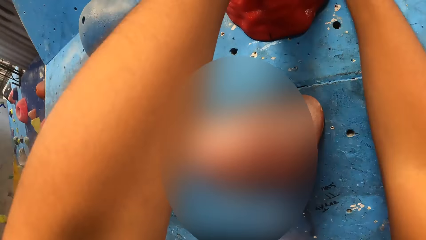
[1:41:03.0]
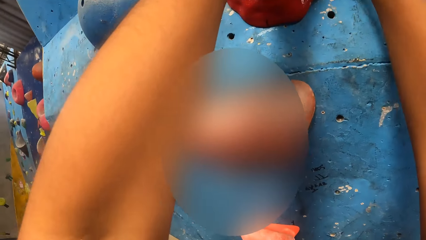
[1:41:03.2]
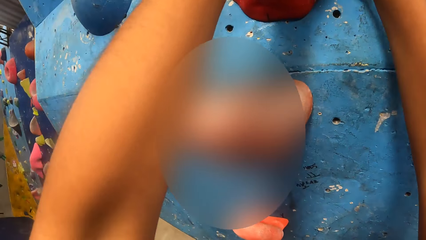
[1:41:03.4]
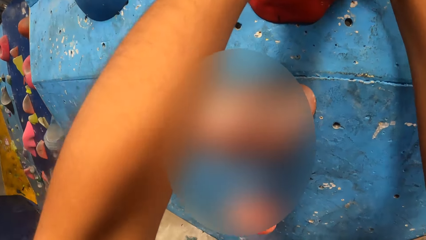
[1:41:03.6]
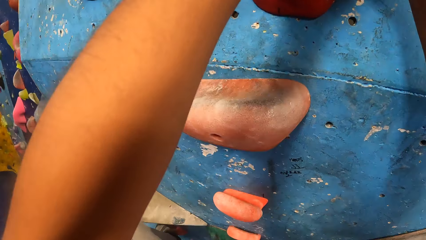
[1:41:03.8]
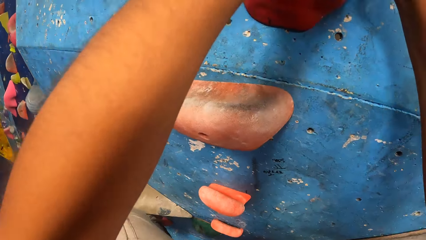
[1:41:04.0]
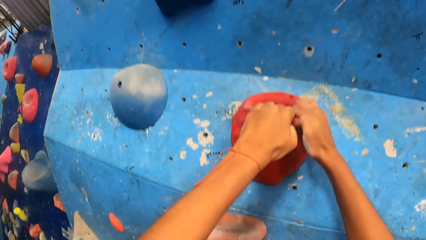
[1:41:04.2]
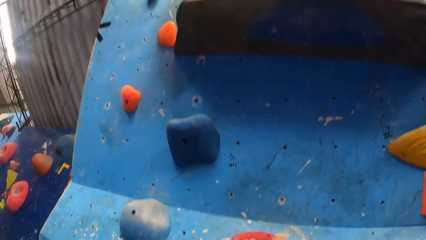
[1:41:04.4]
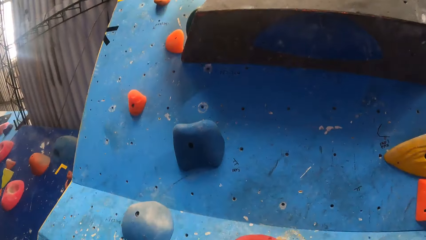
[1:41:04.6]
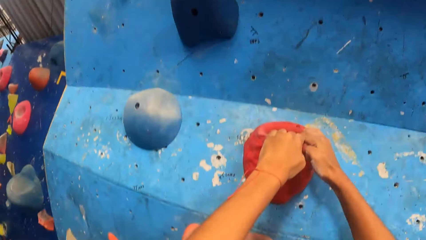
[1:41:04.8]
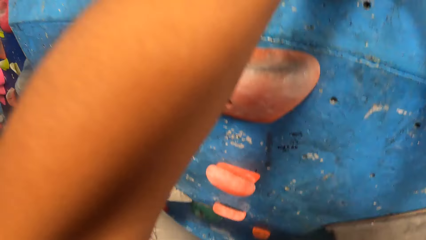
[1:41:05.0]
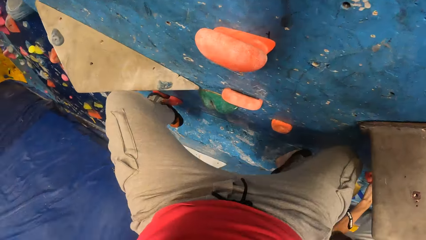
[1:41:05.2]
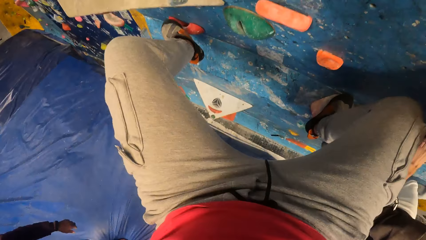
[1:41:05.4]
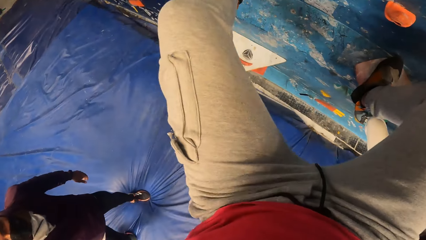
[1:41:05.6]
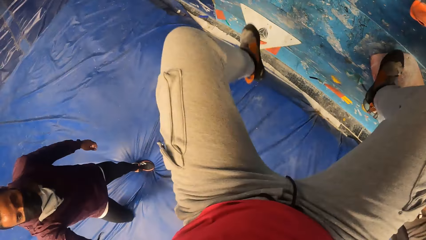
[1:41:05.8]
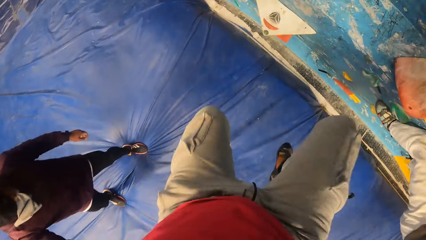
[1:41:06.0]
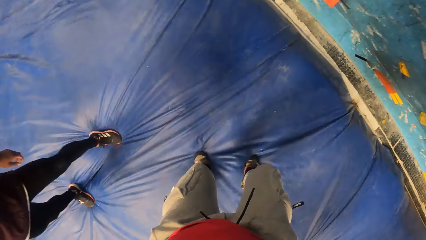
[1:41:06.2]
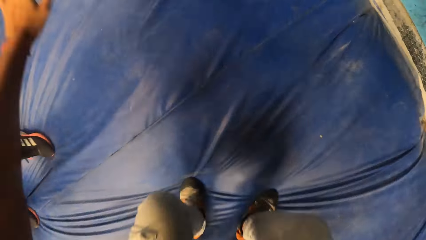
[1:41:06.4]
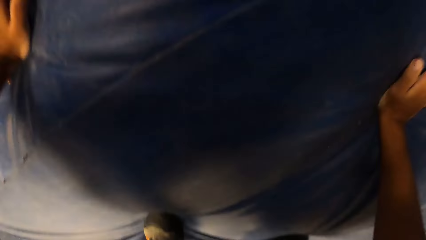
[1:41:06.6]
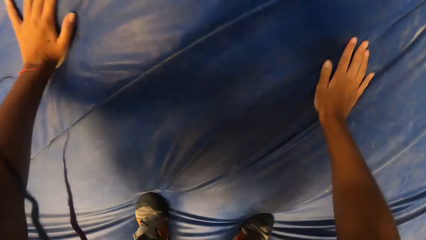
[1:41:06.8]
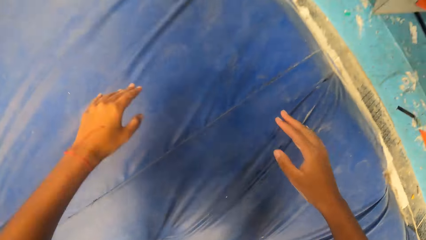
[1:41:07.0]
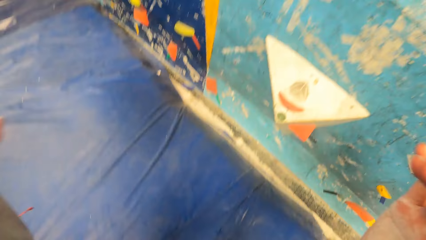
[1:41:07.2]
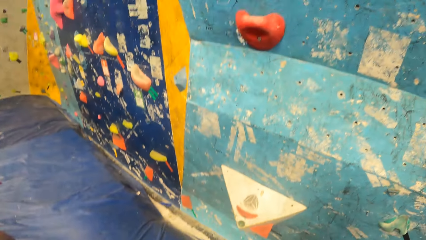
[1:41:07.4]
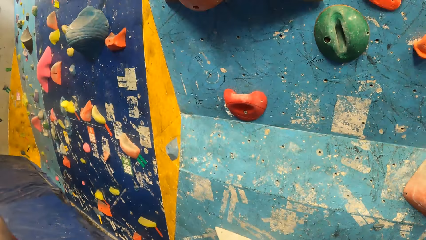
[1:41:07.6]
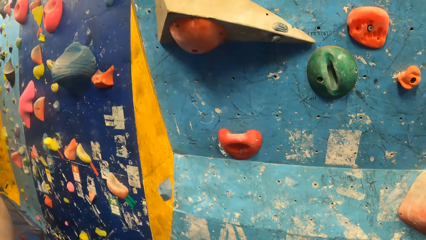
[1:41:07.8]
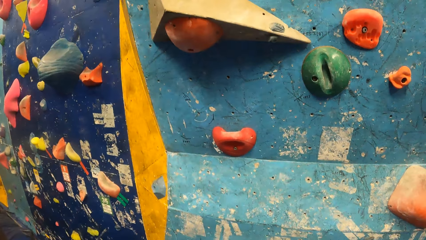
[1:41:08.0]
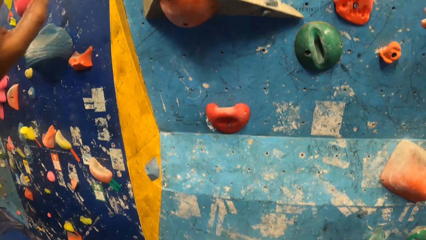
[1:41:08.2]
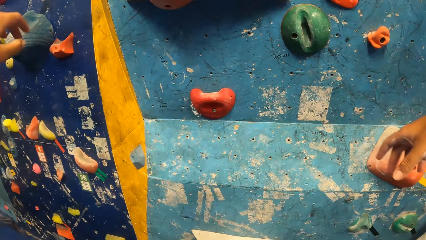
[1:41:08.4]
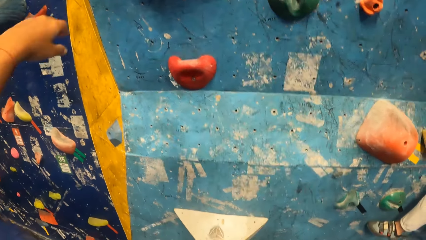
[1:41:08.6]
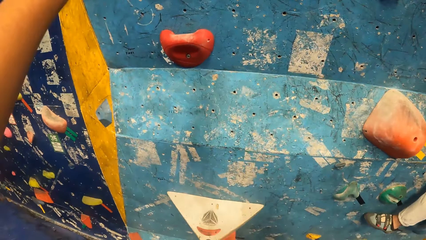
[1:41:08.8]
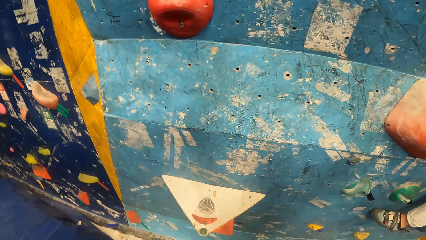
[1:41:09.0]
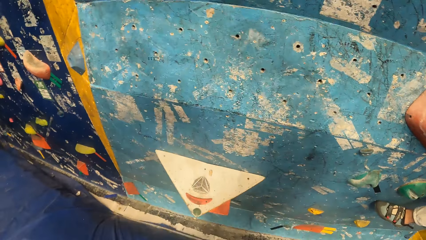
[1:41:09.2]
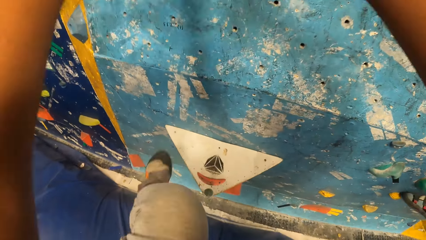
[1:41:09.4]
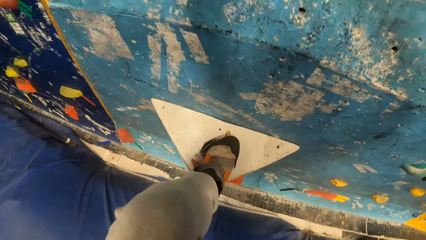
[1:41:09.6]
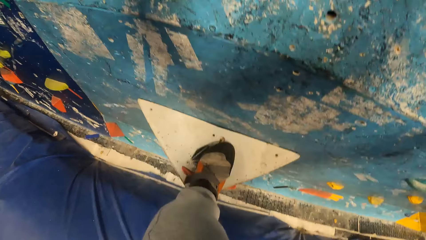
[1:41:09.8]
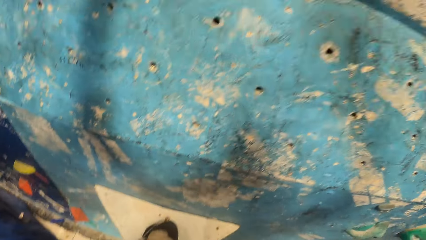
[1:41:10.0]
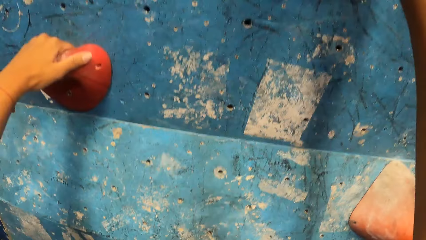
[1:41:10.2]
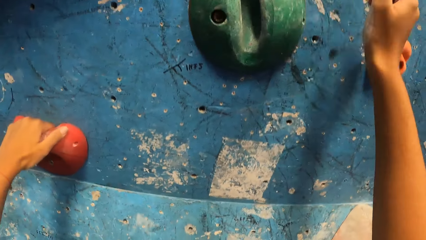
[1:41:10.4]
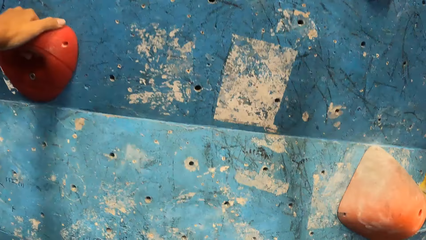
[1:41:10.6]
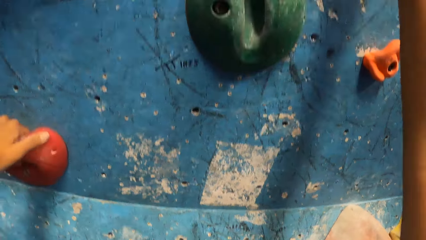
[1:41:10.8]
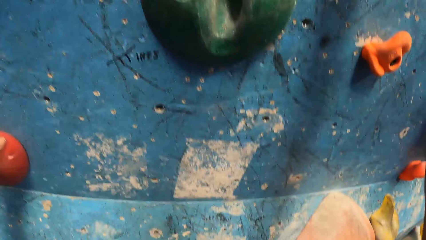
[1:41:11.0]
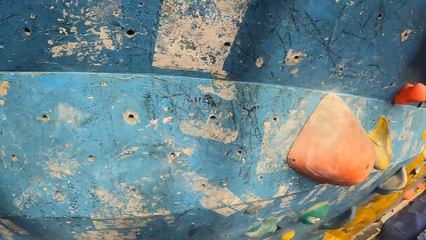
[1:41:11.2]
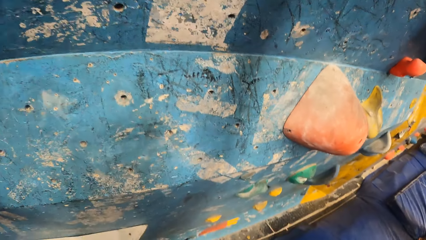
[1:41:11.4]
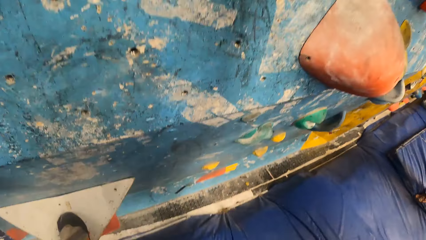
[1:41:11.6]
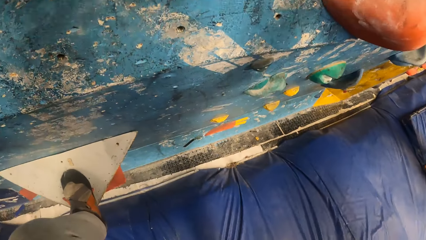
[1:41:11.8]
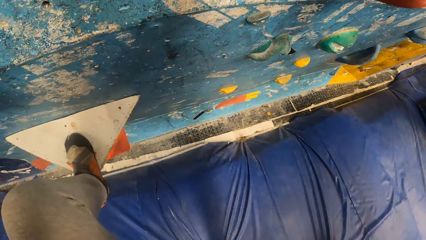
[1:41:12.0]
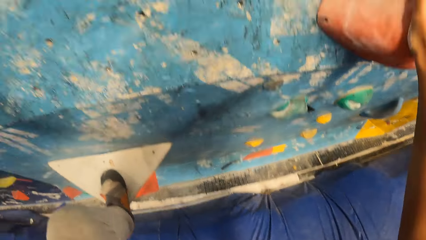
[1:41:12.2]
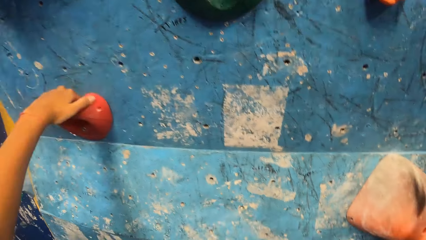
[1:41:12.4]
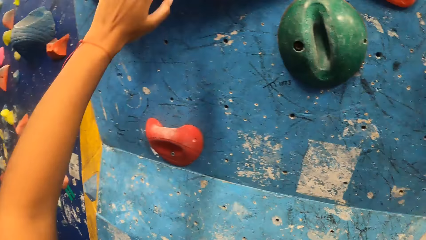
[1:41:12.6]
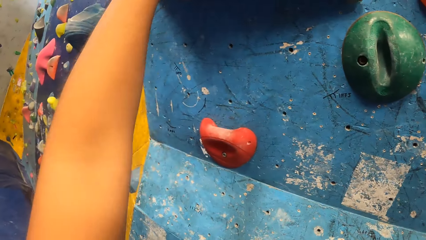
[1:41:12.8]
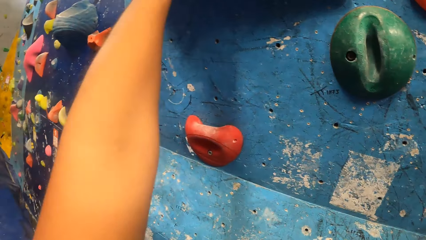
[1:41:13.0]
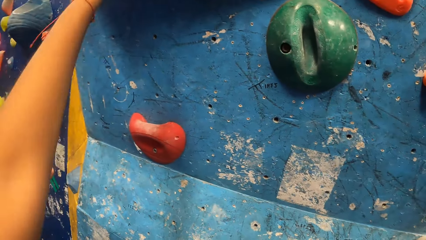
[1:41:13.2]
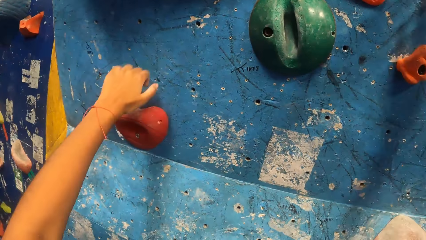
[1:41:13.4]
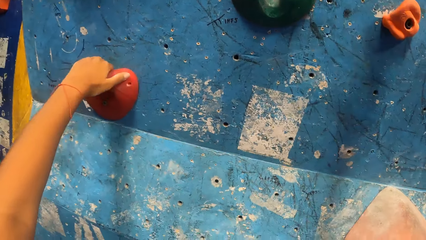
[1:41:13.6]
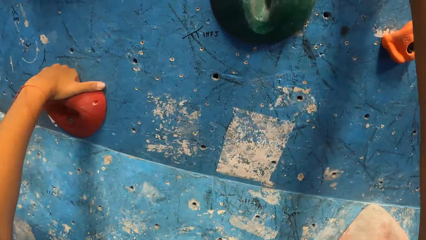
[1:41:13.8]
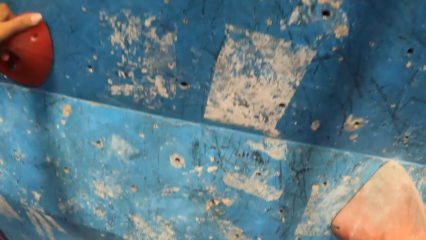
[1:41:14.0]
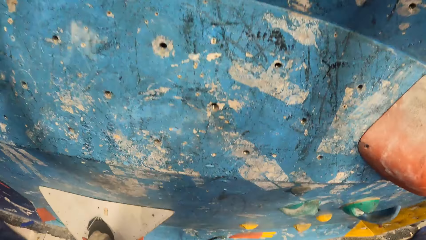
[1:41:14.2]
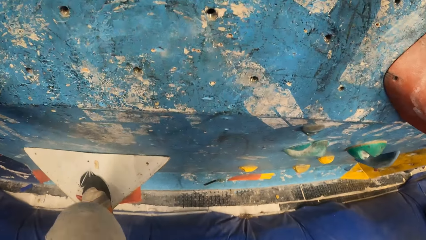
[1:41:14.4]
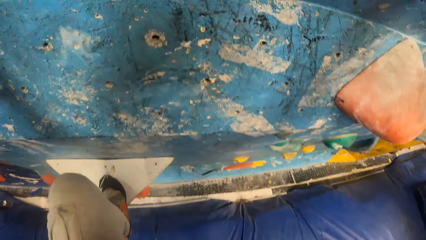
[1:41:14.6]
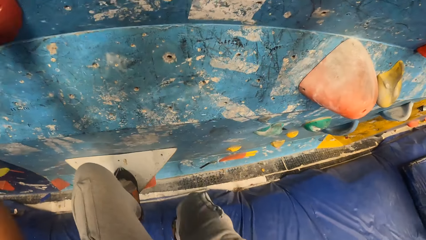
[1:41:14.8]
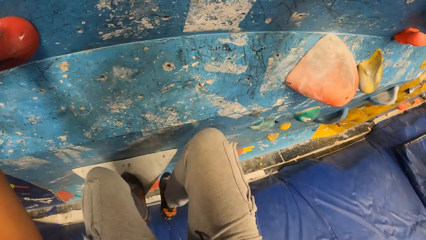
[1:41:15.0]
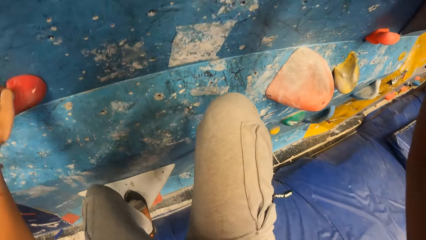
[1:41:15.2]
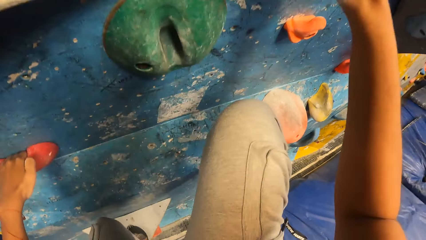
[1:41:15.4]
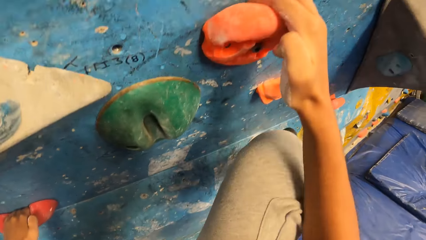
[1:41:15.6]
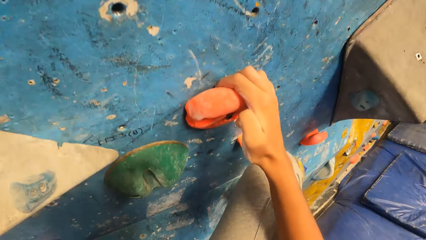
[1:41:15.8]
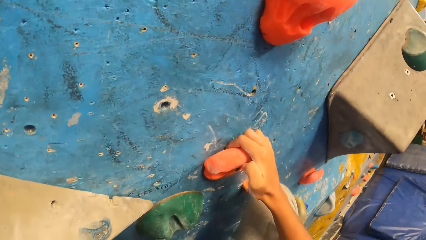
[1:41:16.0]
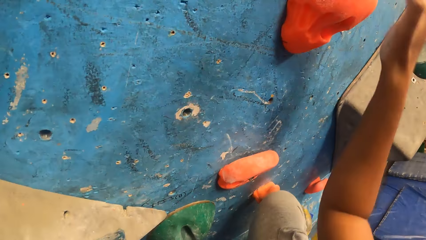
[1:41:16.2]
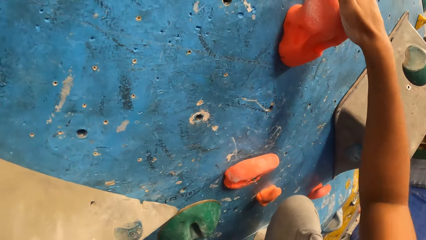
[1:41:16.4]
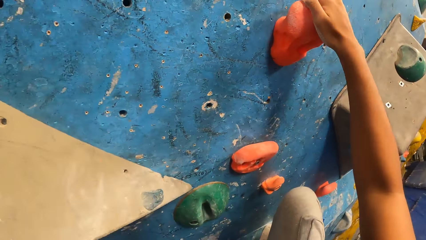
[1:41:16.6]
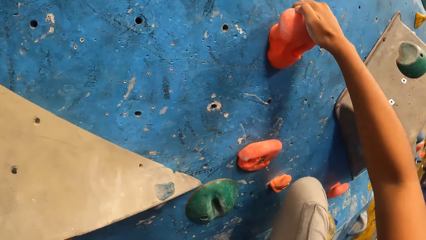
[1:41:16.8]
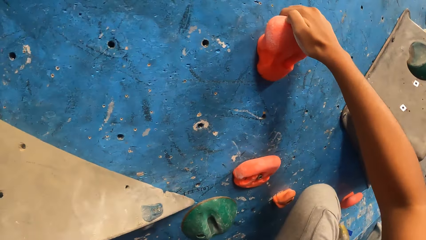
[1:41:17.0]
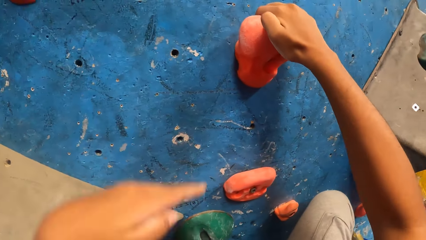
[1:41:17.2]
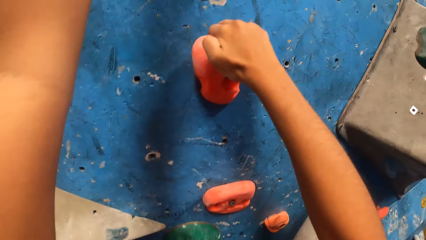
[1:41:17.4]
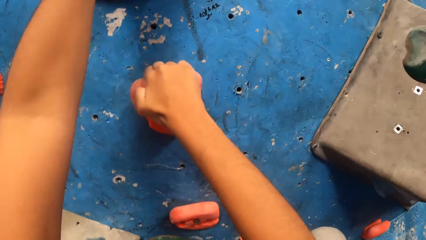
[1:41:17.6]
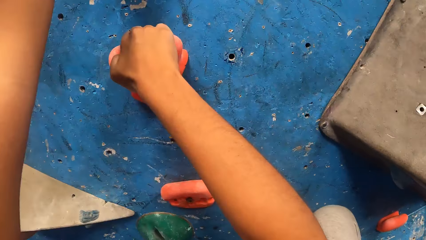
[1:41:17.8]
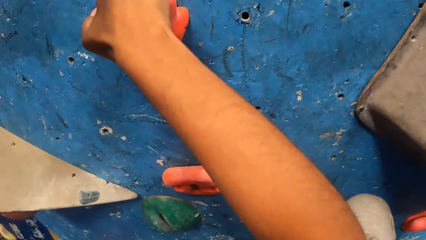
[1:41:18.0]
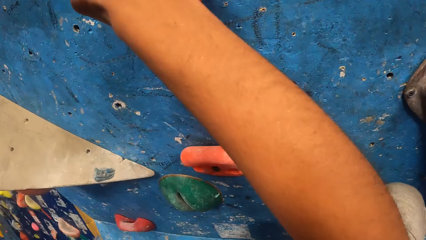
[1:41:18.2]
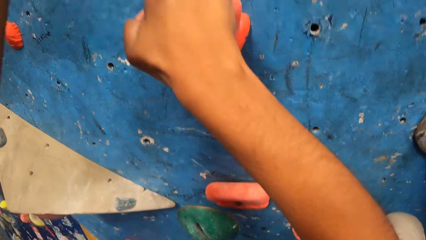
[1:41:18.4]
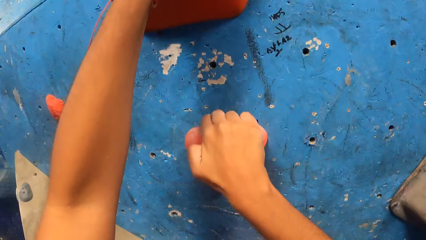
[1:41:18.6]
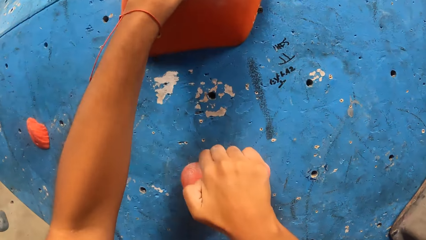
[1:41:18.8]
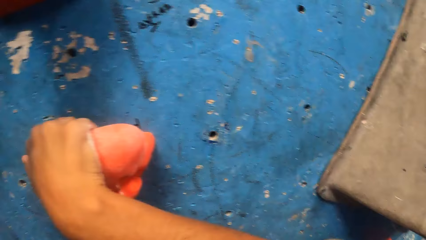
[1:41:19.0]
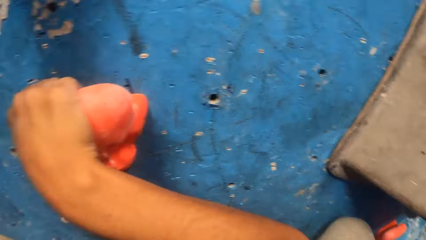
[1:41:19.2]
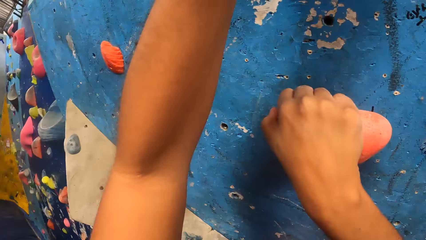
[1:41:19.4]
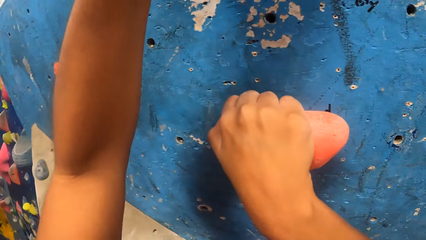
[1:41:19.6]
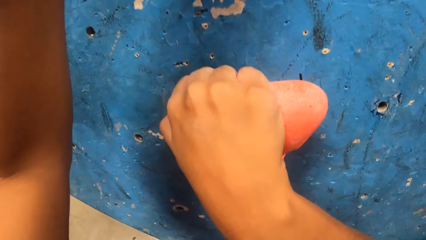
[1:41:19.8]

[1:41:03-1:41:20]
The camera wearer falls off the bouldering wall. They raise a hand. They climb the bouldering wall.
